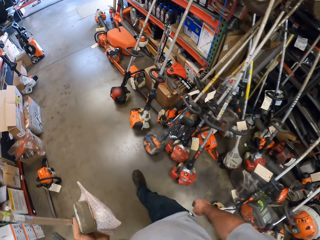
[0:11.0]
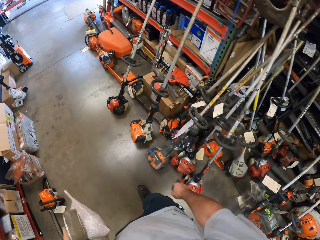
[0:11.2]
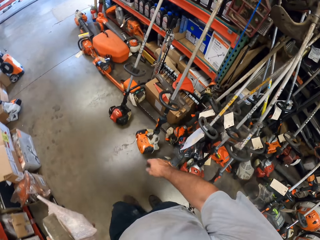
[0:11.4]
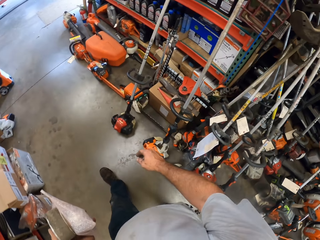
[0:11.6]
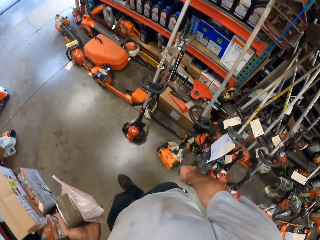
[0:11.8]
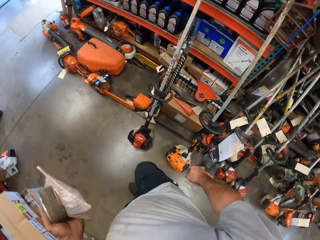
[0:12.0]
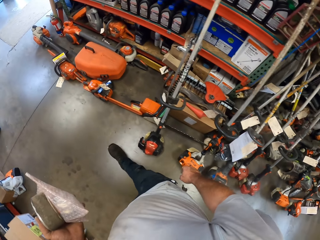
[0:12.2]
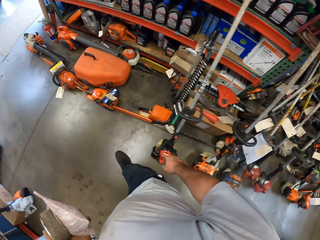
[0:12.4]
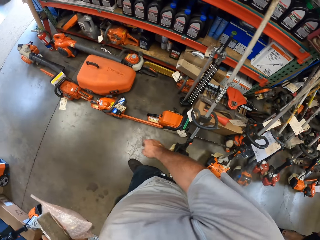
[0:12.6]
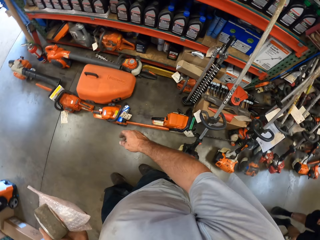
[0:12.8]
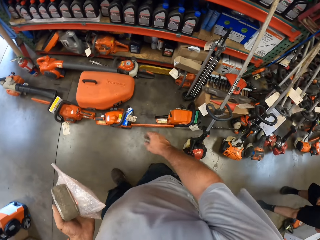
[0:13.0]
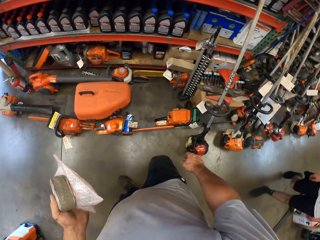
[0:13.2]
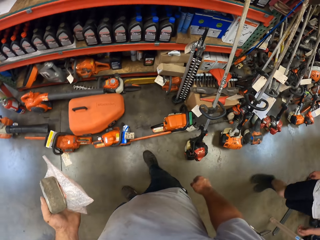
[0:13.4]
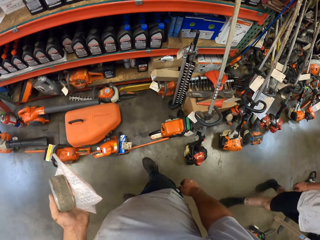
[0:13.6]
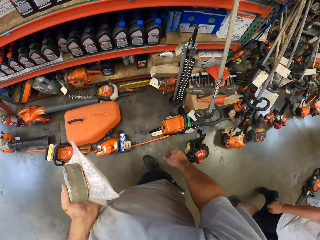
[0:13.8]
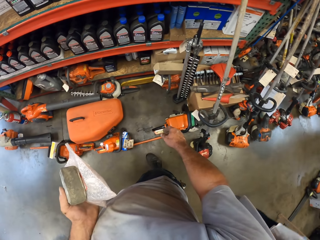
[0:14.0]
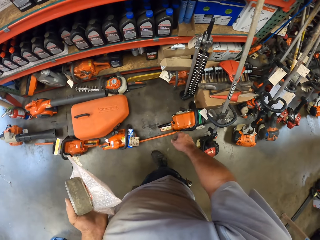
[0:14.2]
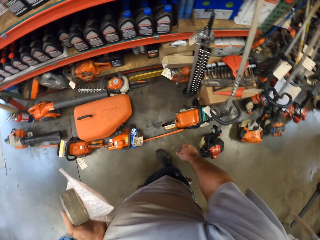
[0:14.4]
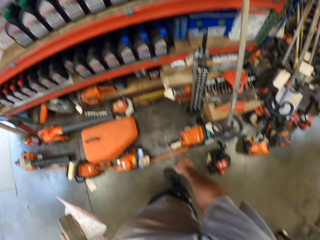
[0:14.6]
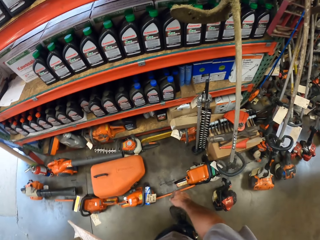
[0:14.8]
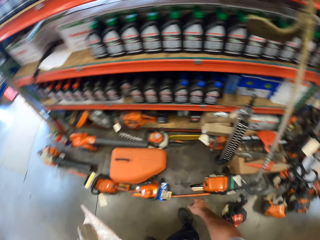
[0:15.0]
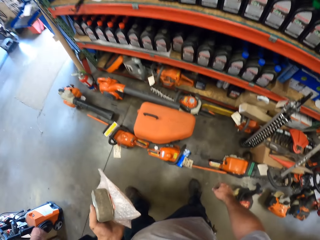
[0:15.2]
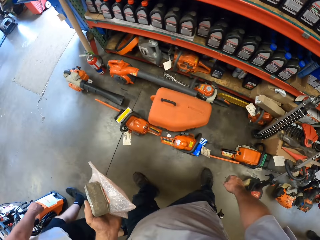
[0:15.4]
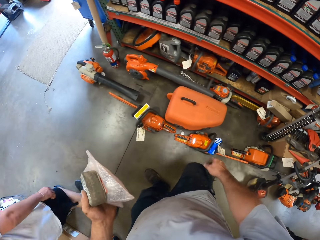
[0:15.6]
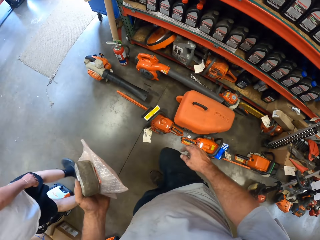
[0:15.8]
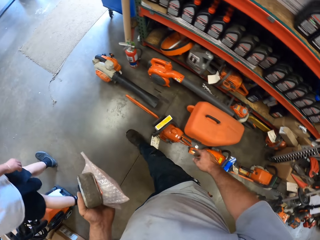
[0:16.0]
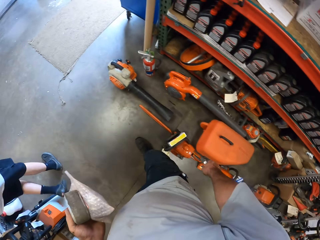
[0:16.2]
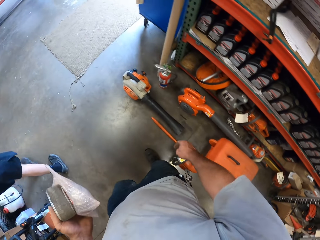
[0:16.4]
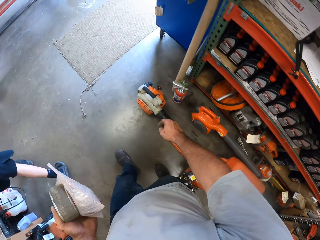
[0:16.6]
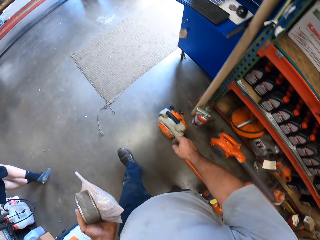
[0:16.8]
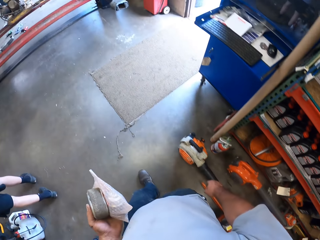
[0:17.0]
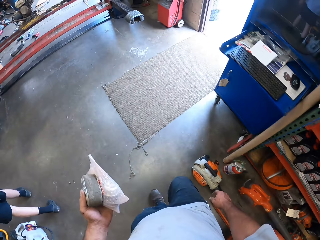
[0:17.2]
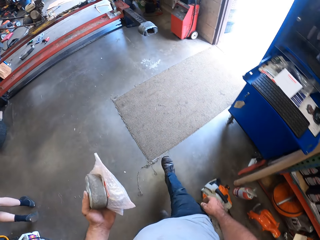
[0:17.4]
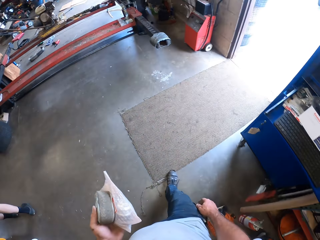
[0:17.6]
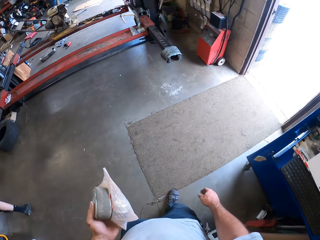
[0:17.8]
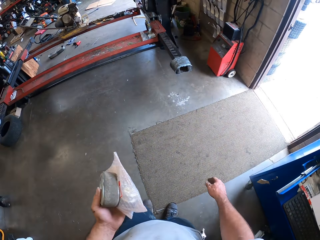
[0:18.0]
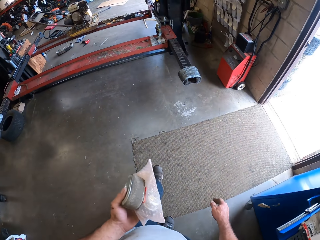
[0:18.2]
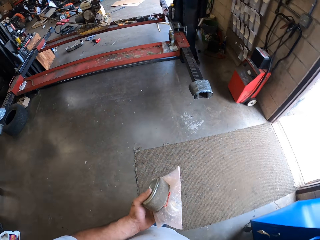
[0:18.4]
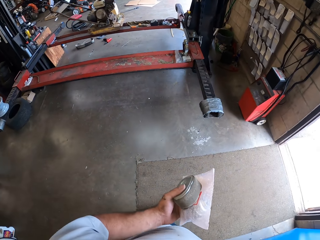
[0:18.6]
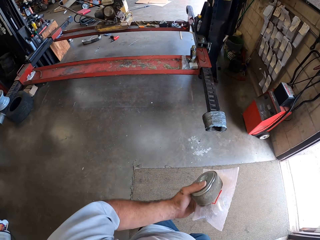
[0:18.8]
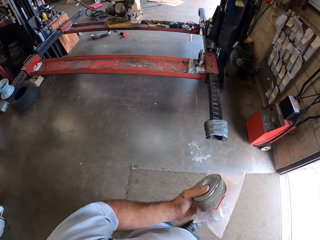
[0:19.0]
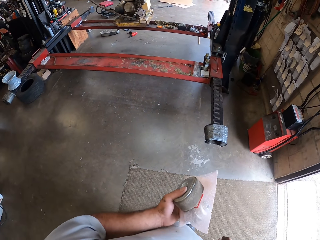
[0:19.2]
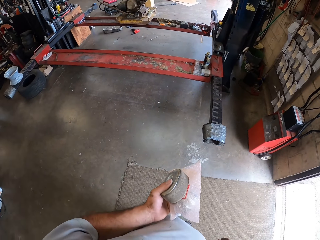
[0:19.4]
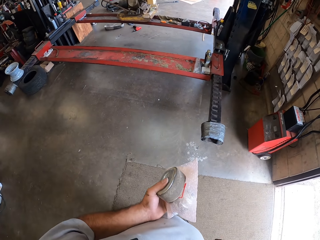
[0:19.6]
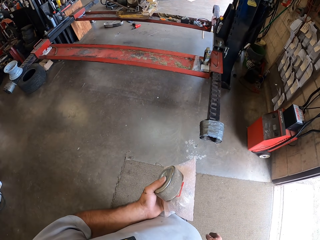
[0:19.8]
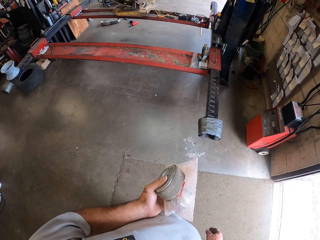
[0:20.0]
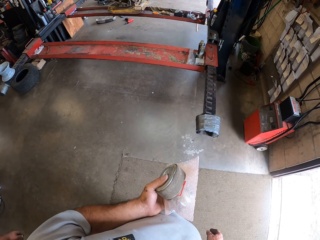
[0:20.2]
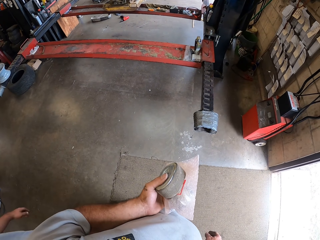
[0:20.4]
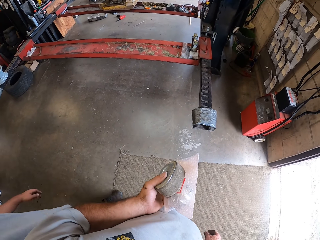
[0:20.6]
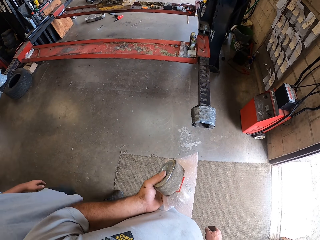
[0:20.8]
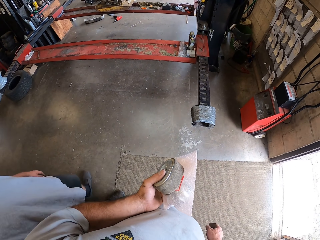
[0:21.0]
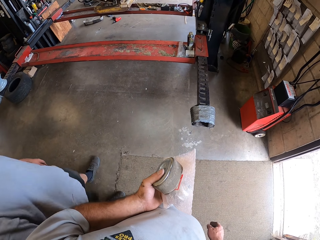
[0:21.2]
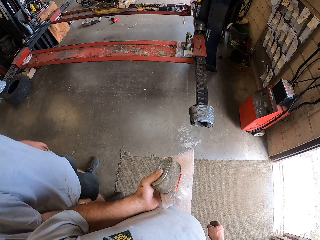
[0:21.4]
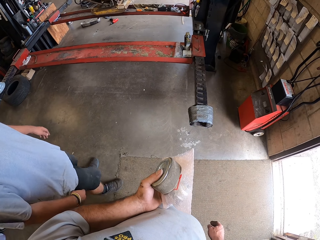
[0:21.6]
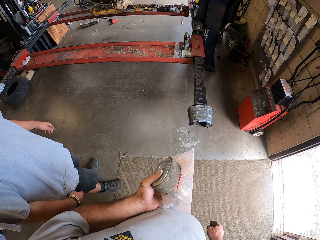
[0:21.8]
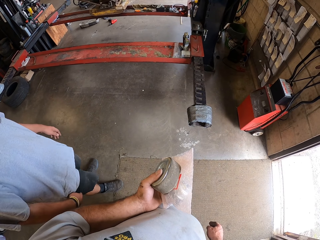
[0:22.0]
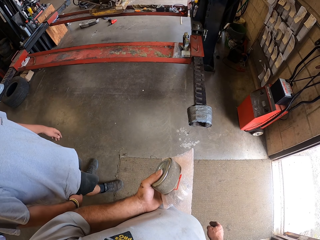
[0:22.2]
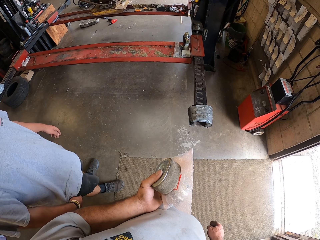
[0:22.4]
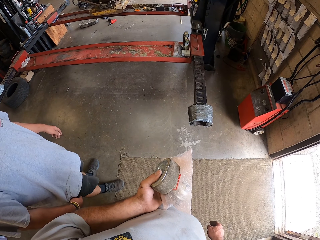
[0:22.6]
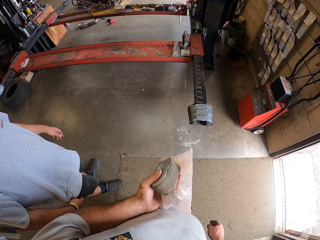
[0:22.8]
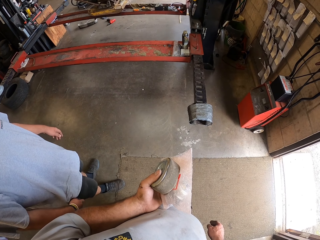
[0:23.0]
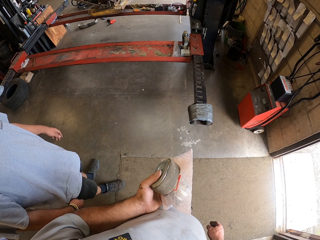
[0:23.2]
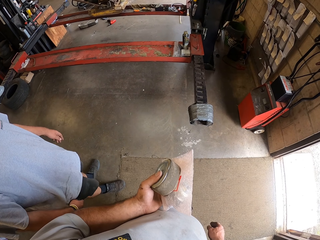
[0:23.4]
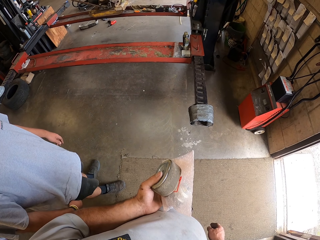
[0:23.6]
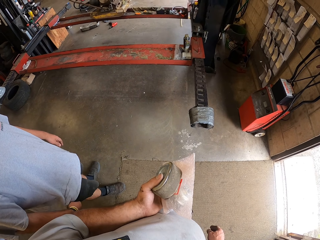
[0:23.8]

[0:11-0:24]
A man walks past the camera wearer. The camera wearer looks around. They move around the workshop. They hold something. The man stands next to the camera wearer. The camera wearer interacts with the man.

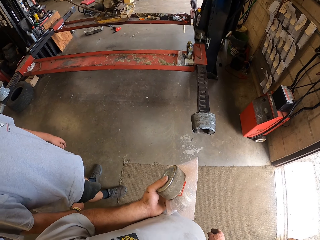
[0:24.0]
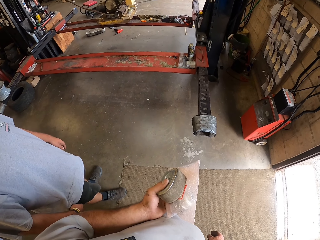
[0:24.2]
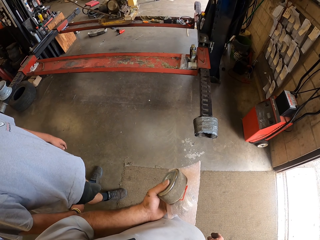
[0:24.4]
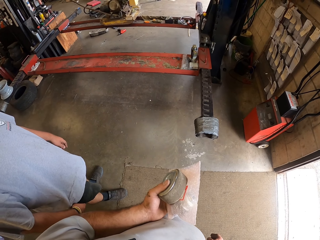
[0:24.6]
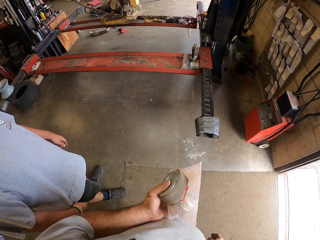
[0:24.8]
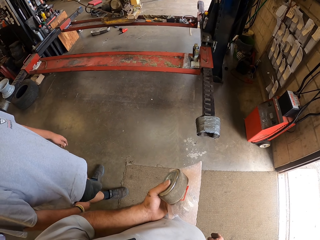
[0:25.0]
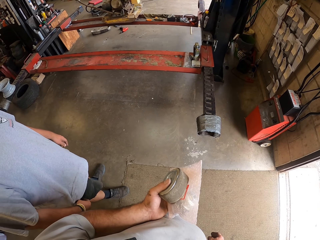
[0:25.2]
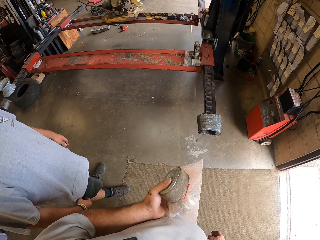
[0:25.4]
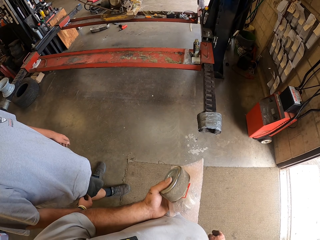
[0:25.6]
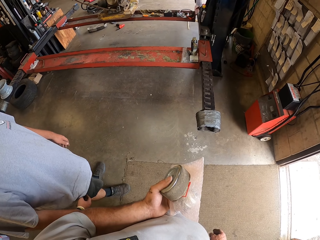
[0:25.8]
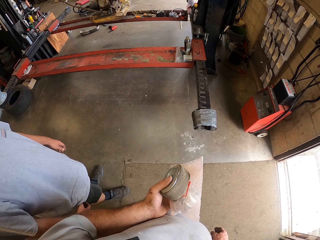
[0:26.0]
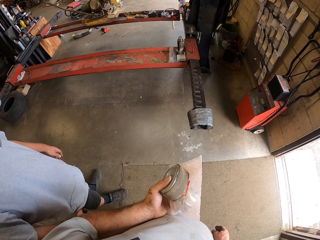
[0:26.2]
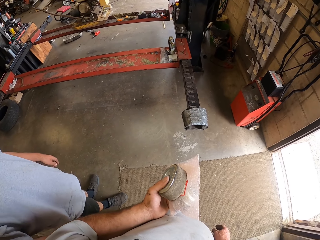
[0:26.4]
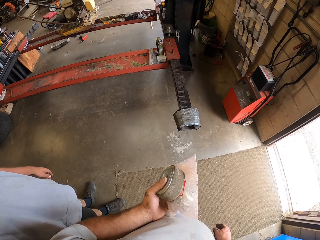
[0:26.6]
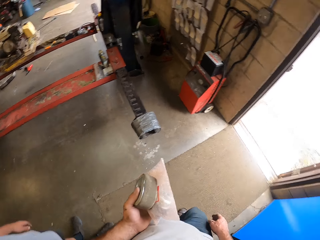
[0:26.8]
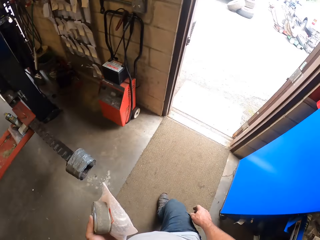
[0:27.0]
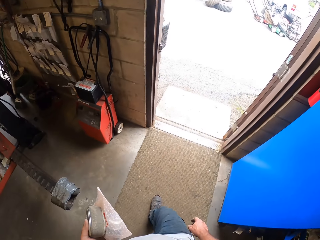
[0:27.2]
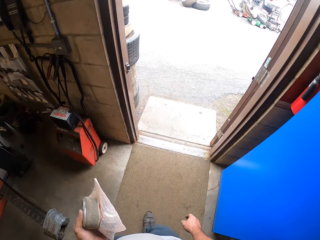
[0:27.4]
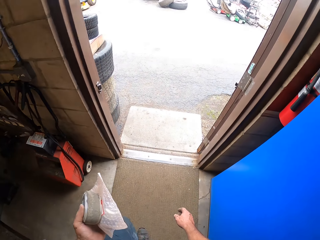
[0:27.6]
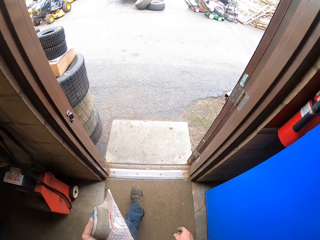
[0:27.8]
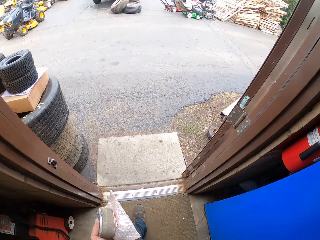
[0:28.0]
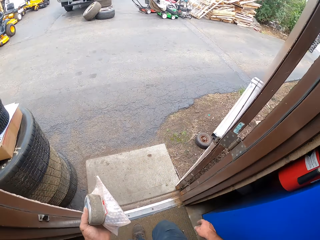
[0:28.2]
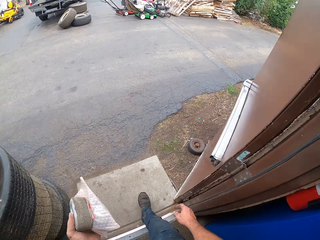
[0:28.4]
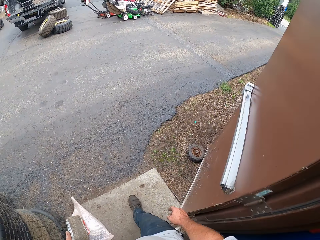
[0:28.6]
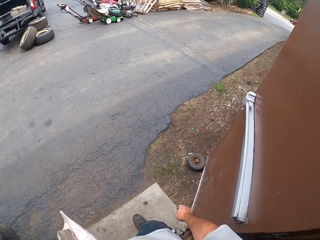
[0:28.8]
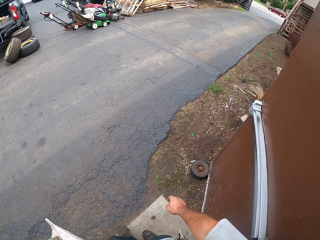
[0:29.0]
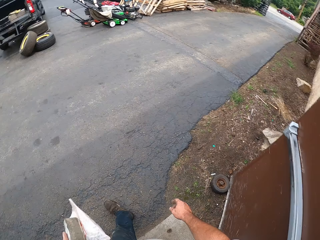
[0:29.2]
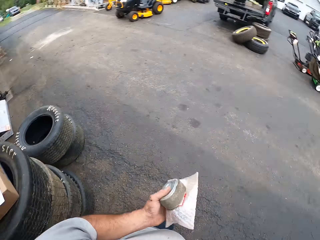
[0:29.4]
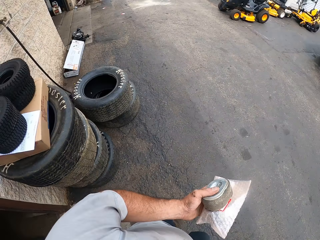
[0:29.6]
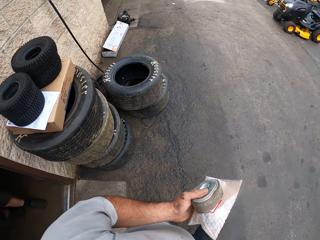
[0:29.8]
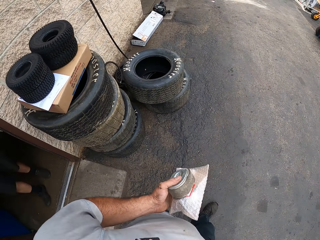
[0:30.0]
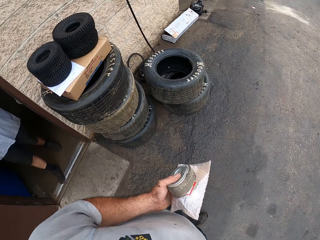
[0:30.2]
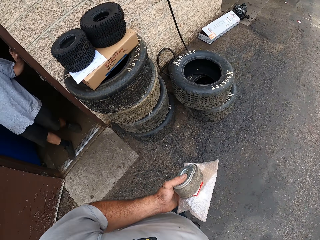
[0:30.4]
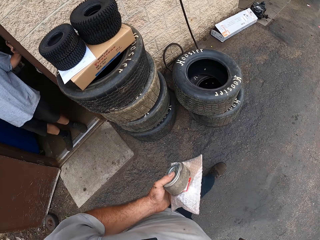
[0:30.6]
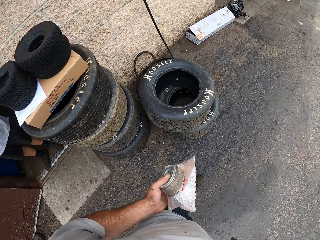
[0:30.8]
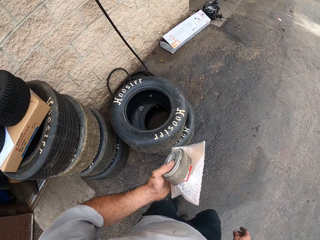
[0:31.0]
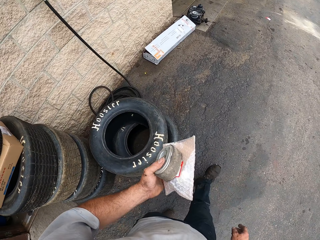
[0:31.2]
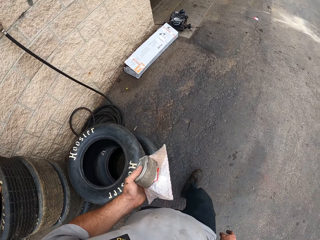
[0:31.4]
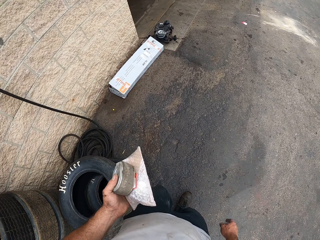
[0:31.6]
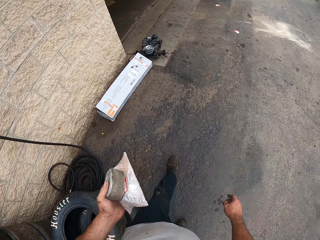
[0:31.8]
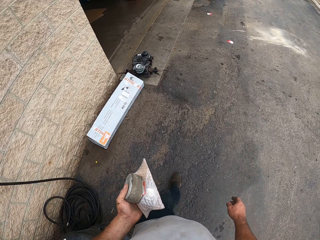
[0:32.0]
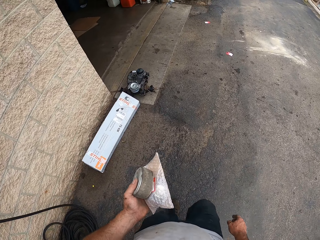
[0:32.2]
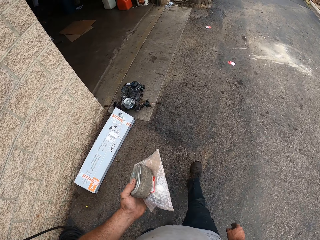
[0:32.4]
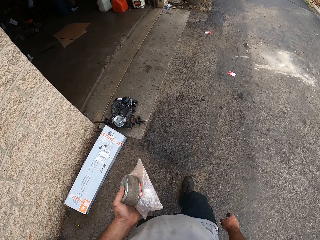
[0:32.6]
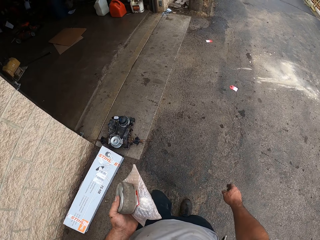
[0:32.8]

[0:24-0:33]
The camera wearer walks out of the workshop. The man holds the door frame. The camera wearer moves around.
